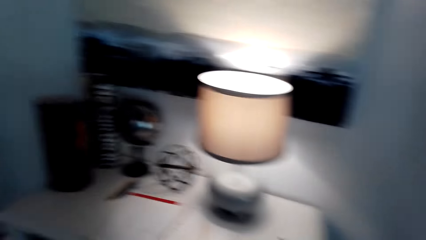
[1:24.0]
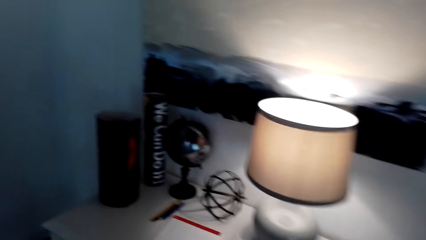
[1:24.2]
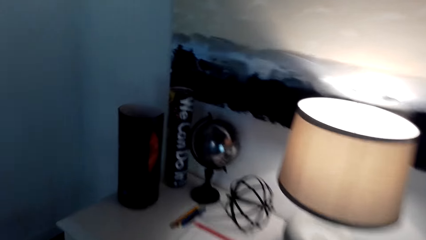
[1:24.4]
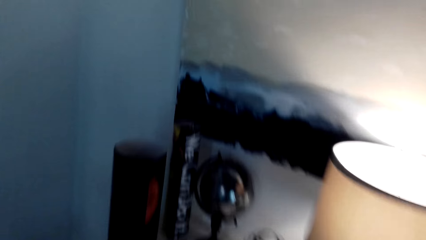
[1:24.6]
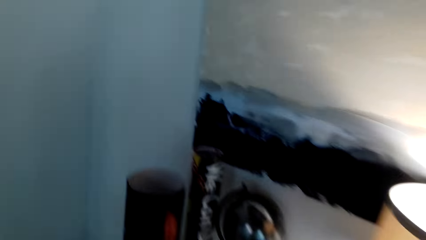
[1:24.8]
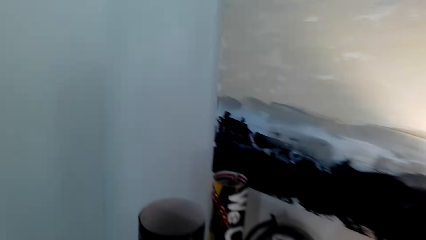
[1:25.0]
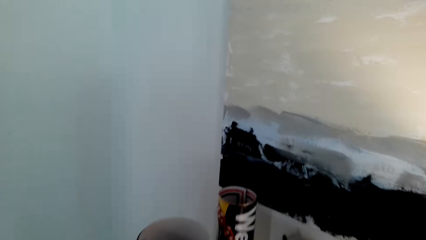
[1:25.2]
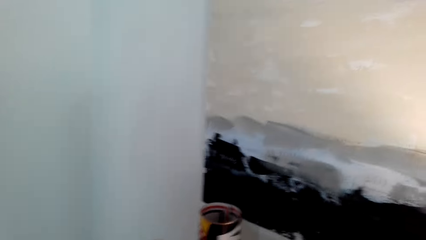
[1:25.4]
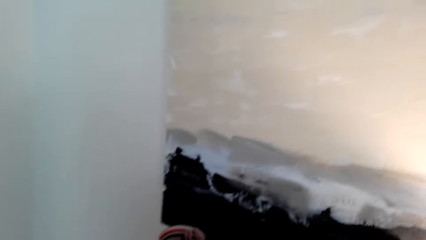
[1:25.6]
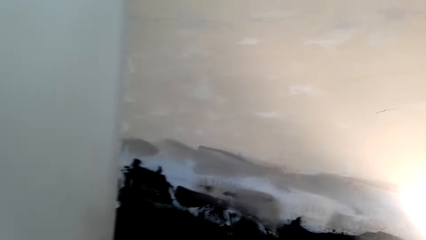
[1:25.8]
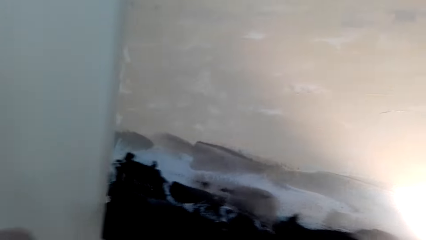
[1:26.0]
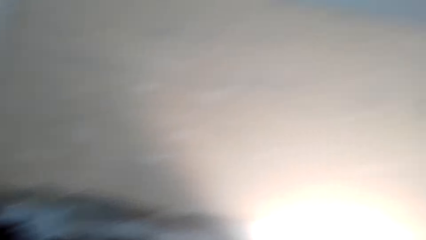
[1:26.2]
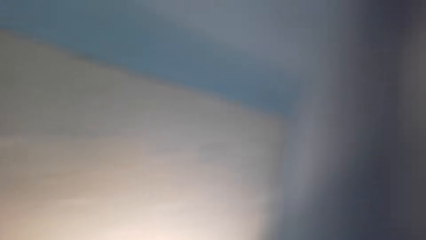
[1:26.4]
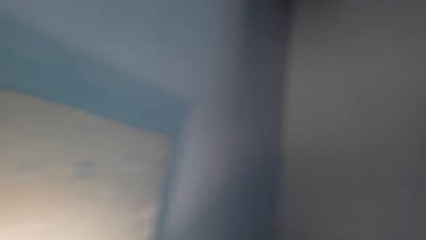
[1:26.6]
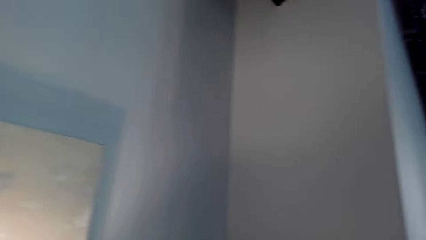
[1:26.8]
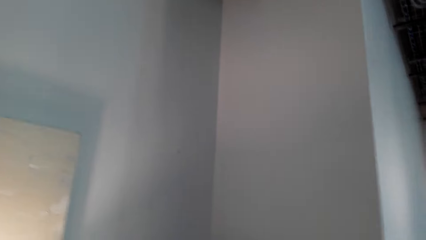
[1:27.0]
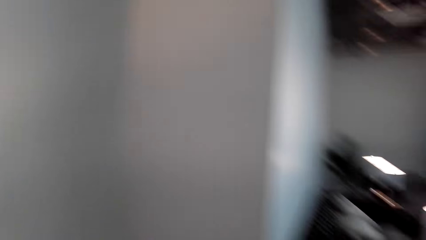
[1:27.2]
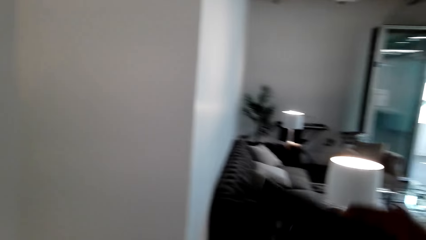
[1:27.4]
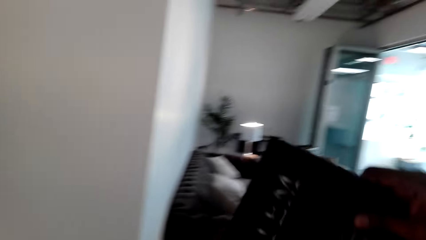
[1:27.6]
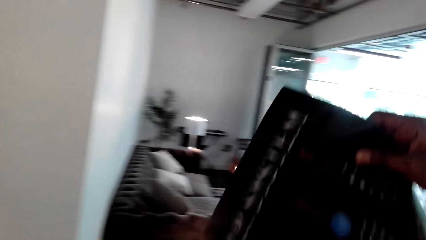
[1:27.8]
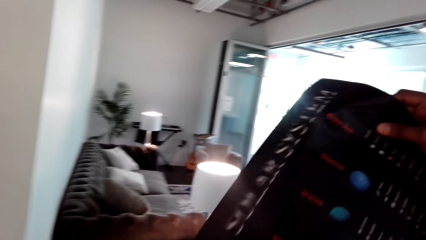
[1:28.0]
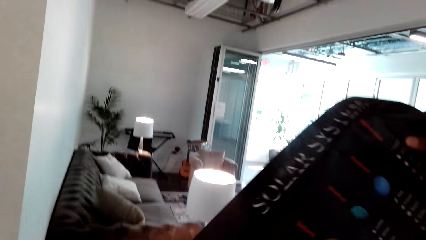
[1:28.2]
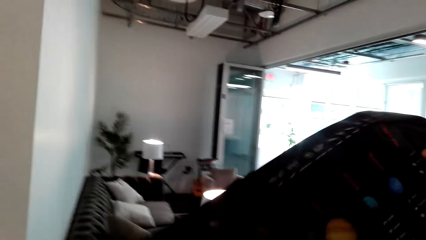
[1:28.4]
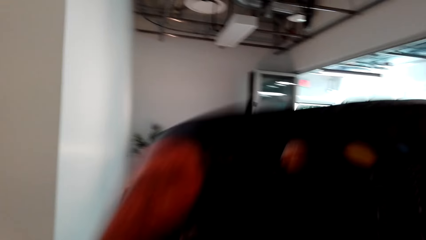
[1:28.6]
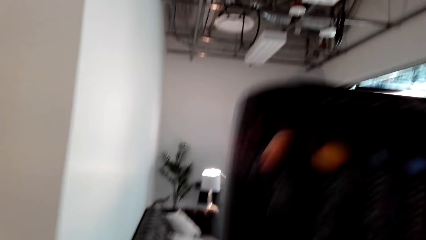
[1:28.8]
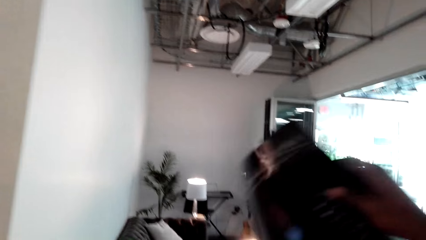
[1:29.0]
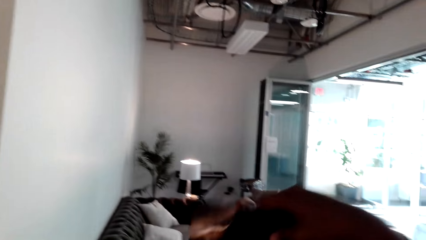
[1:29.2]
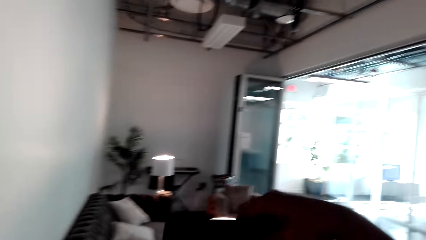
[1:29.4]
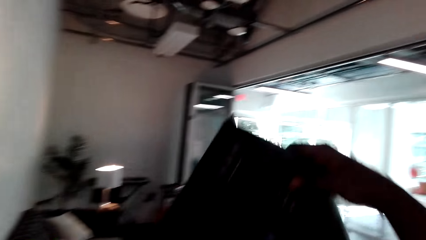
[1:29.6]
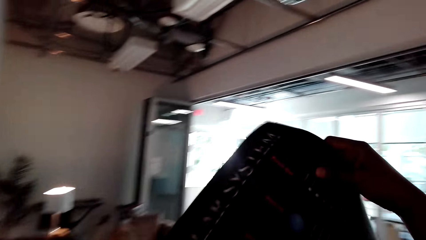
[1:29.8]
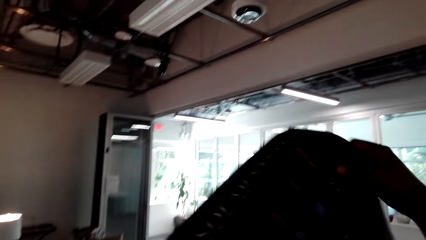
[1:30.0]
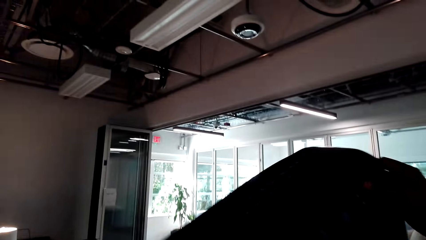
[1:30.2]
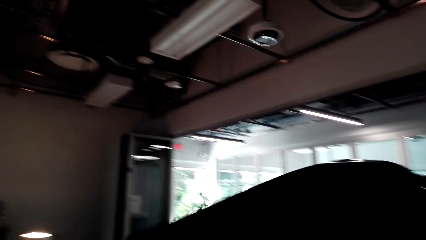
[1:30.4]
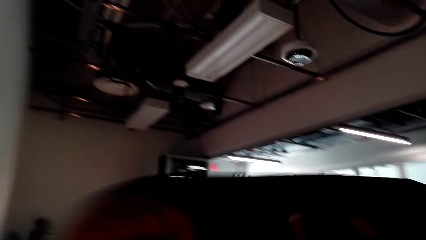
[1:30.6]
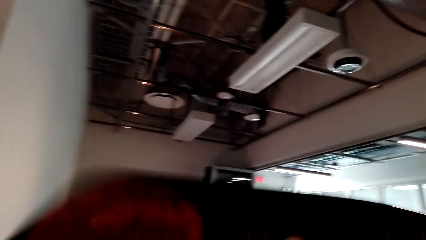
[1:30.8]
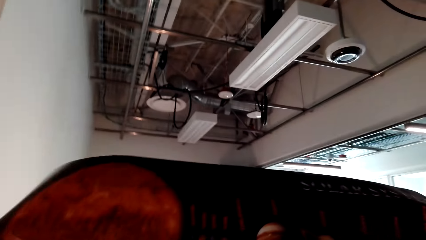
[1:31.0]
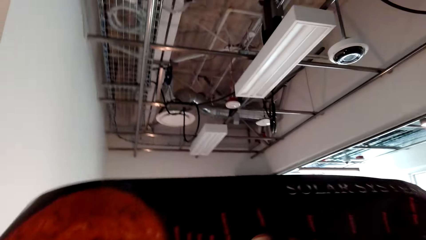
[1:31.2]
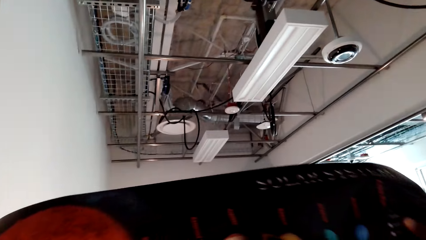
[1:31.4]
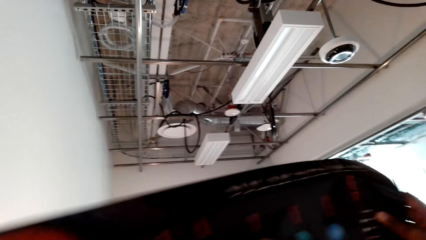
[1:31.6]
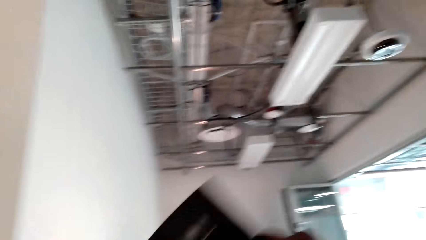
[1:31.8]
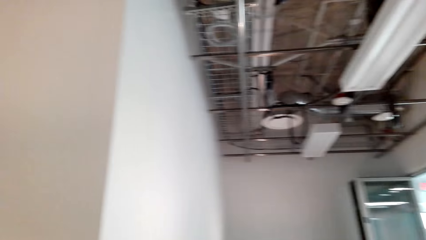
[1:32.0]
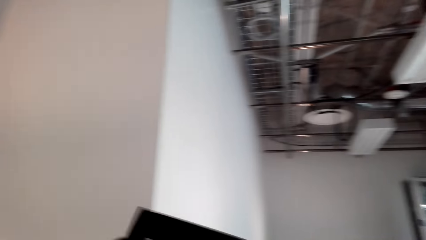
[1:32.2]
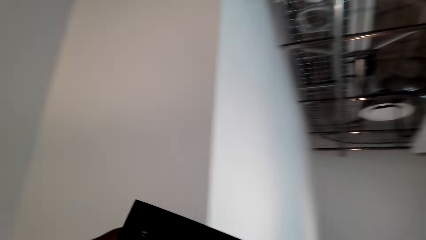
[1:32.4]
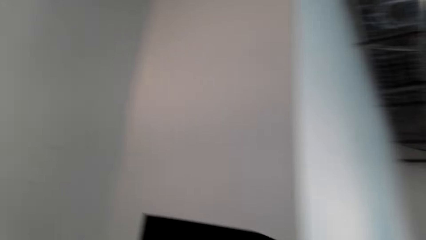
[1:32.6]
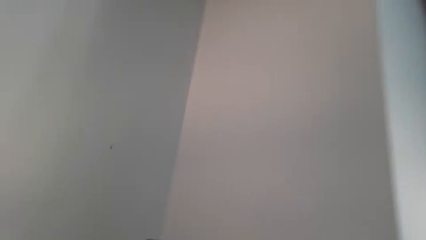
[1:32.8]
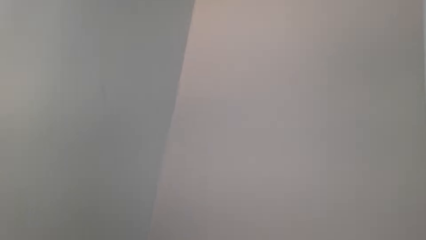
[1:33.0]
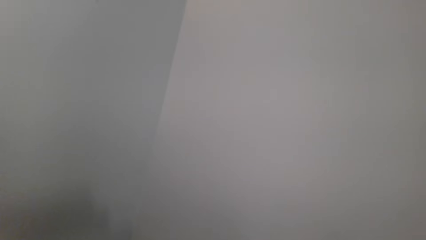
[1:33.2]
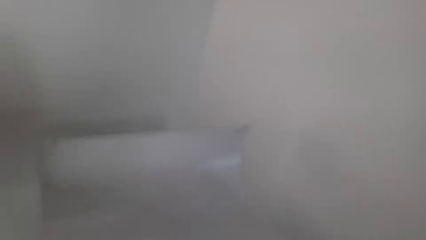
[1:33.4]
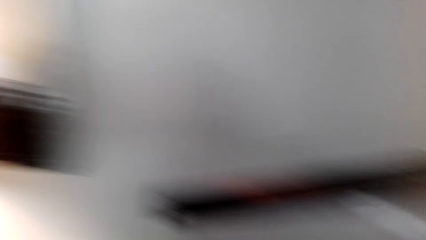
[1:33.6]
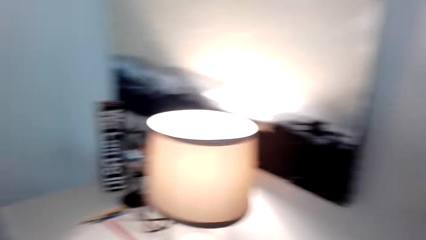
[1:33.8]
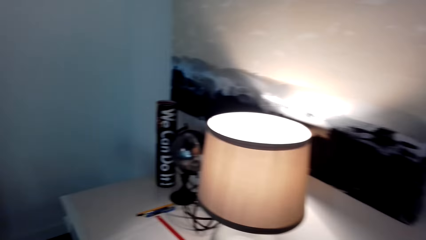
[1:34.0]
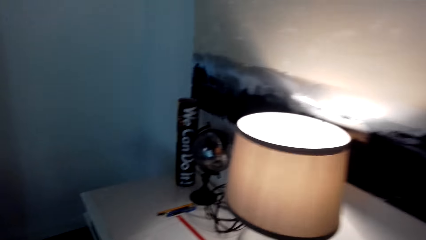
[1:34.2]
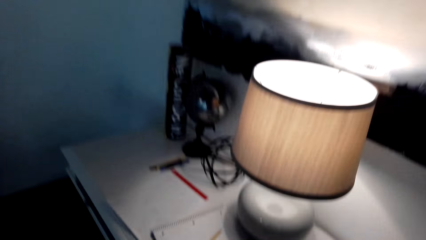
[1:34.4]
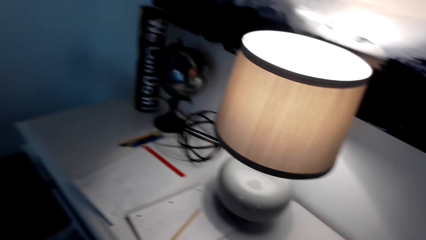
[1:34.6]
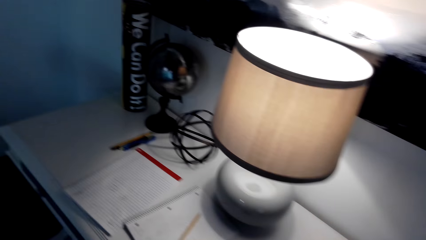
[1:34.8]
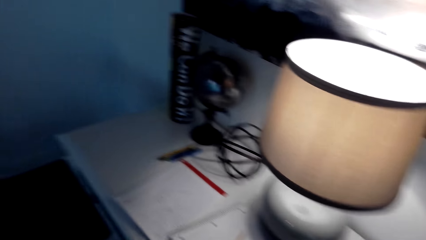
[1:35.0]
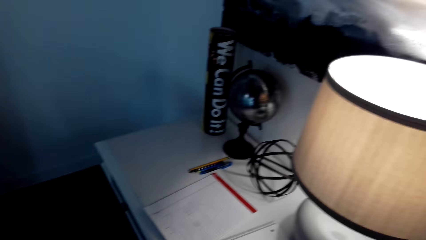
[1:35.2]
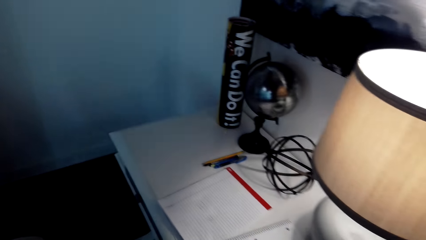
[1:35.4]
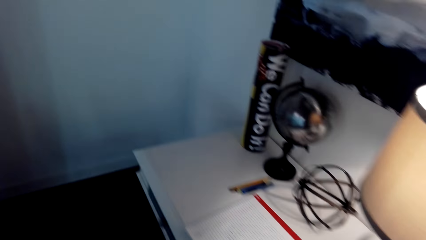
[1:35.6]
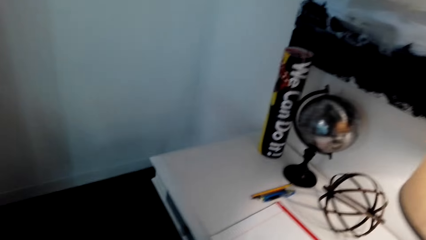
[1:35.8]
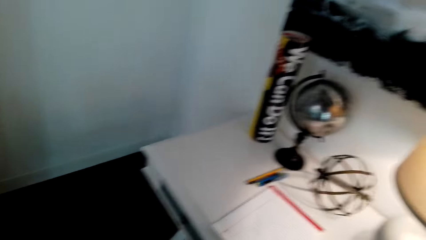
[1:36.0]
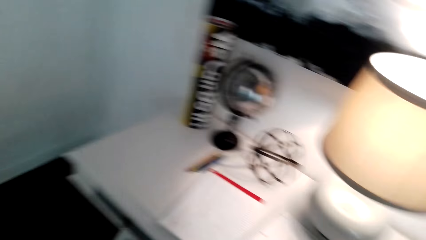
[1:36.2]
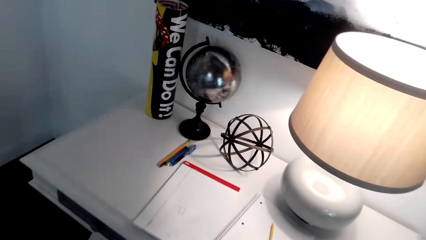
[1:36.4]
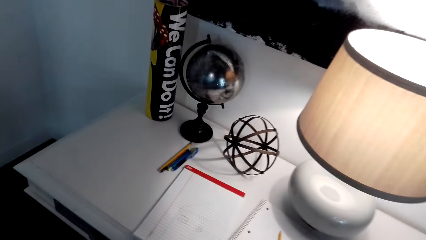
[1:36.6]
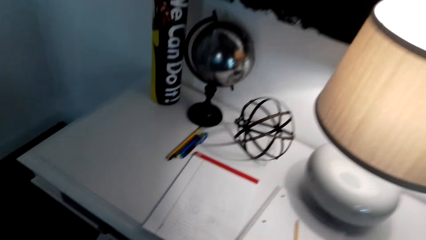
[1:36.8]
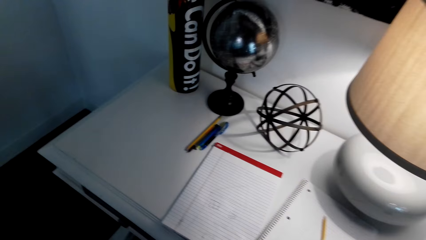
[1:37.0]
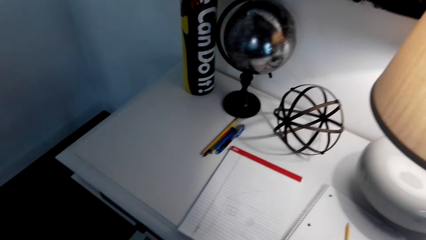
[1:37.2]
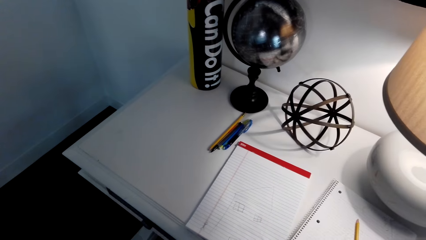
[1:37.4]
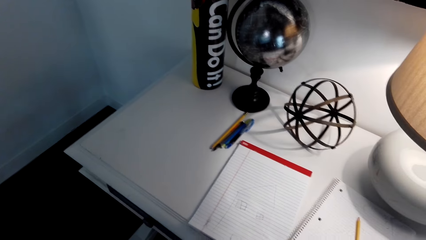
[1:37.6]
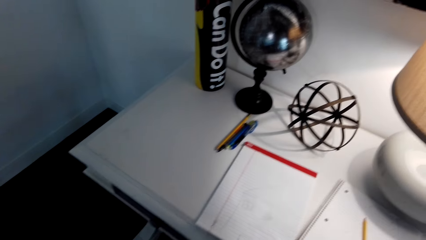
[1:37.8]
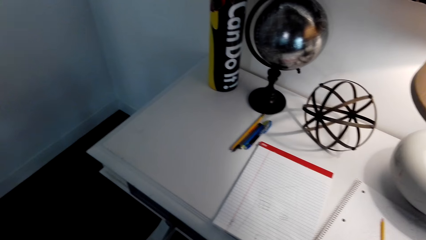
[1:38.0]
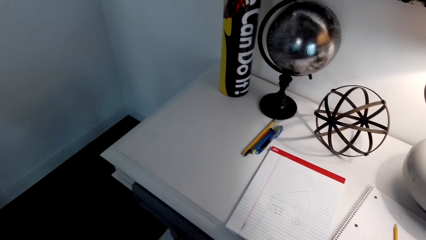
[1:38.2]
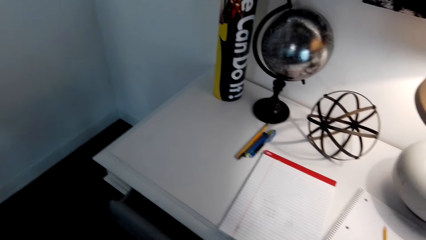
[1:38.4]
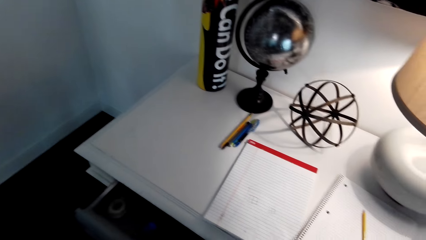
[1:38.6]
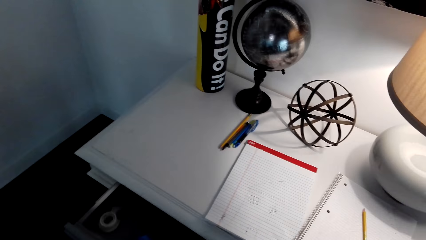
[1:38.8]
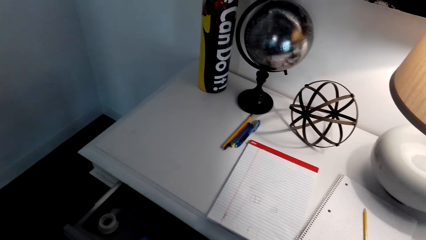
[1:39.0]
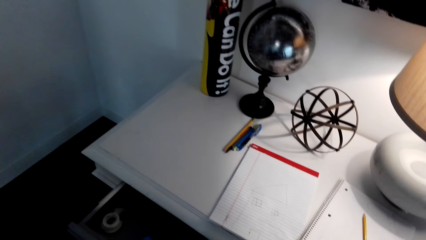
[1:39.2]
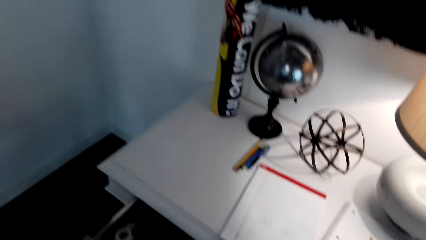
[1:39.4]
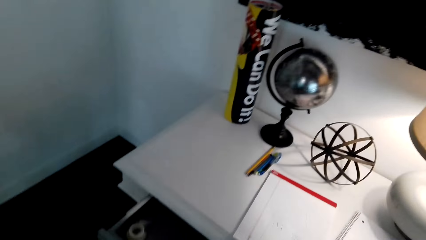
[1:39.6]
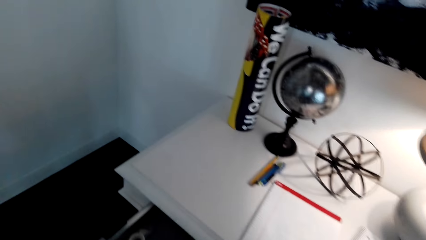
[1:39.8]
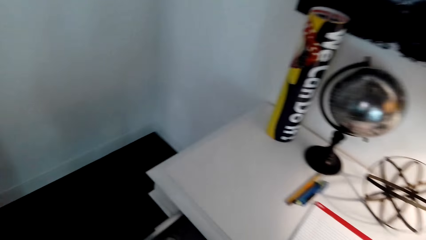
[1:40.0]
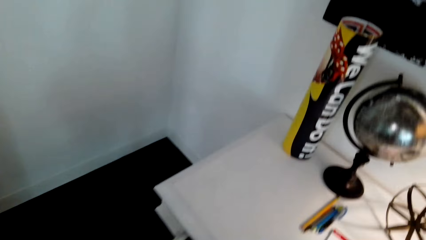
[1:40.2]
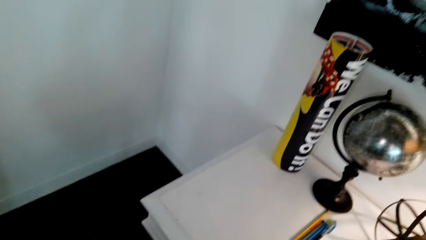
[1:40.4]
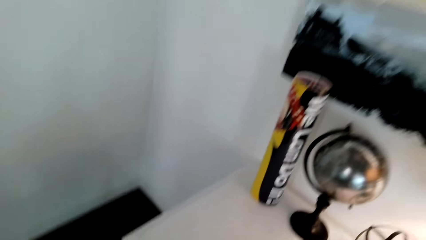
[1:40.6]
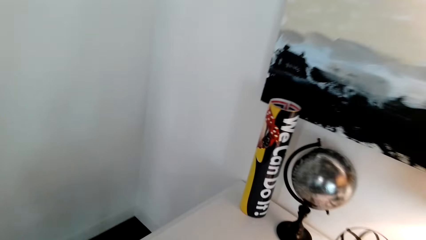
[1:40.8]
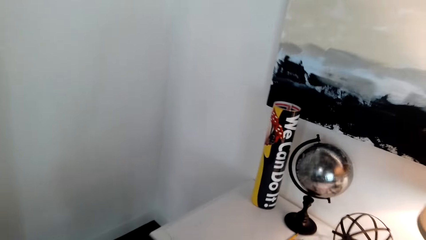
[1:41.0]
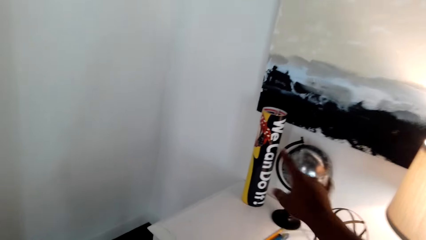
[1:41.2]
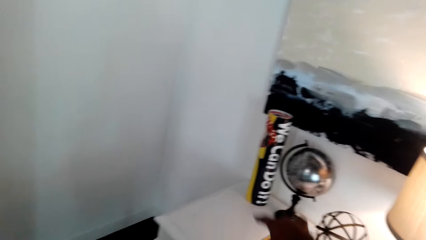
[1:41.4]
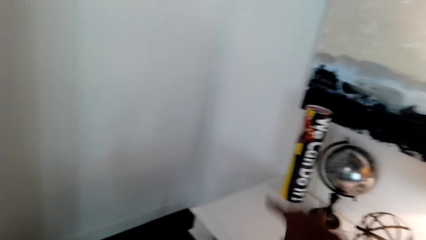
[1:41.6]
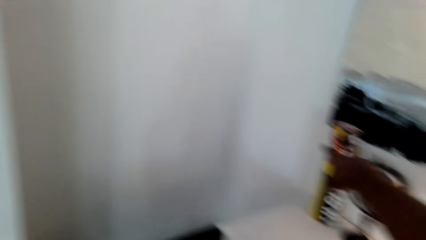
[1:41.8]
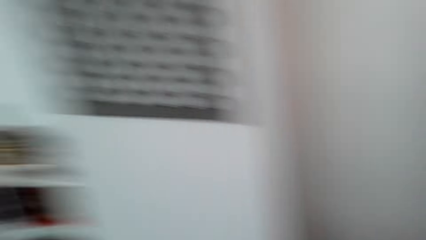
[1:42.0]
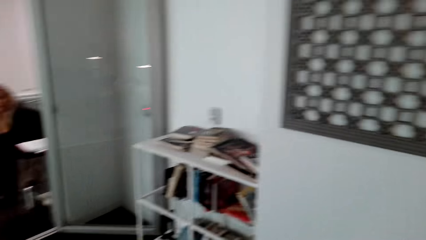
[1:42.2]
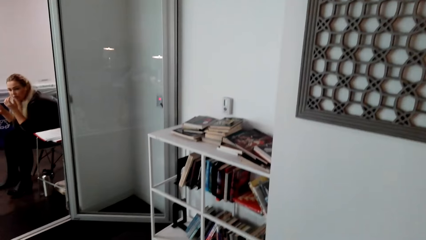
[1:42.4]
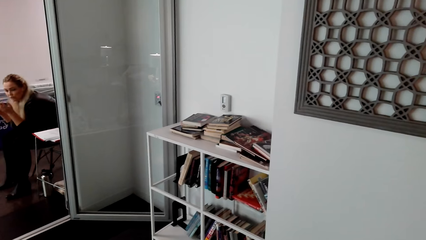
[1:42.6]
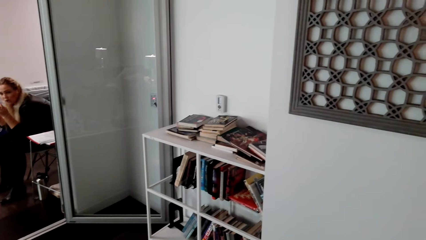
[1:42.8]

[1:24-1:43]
The camera wearer picks up art paint. They unfold the art paint. They carry a chart. They look around. They interact with the lady. They open a drawer.
